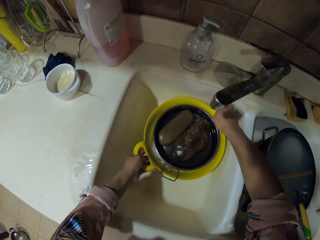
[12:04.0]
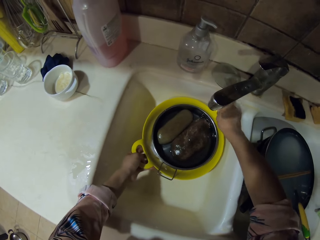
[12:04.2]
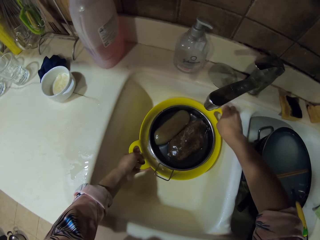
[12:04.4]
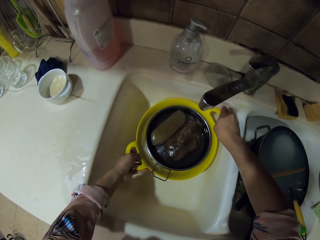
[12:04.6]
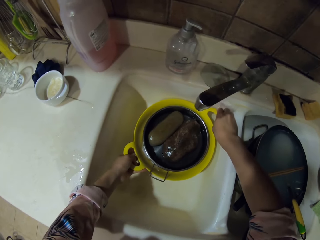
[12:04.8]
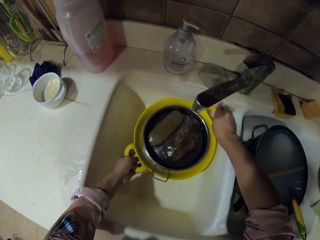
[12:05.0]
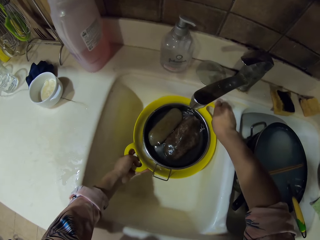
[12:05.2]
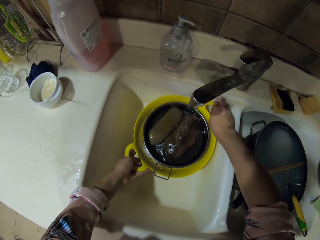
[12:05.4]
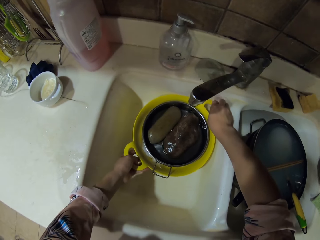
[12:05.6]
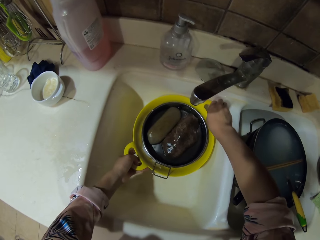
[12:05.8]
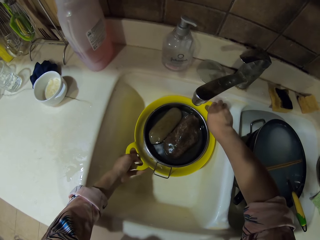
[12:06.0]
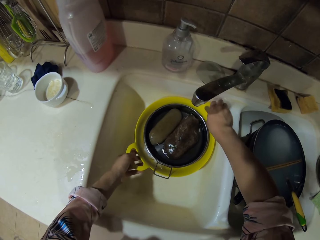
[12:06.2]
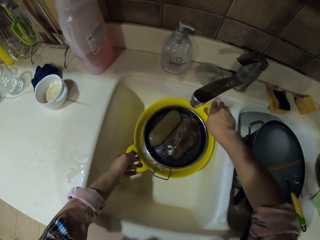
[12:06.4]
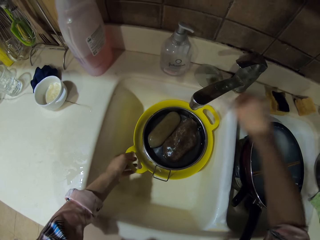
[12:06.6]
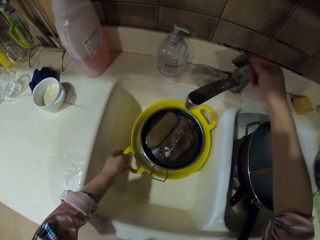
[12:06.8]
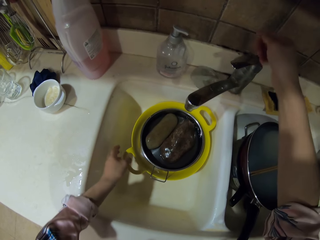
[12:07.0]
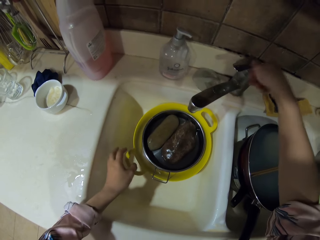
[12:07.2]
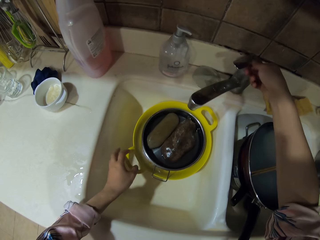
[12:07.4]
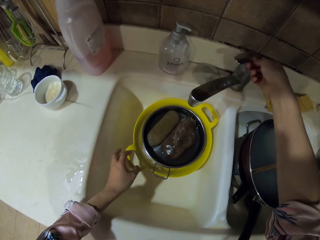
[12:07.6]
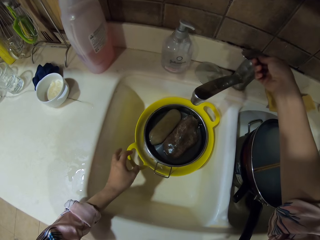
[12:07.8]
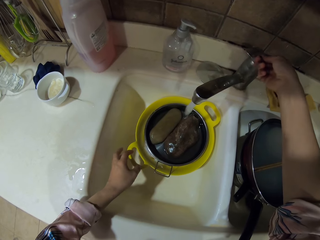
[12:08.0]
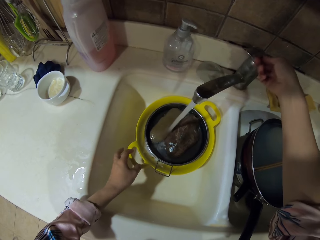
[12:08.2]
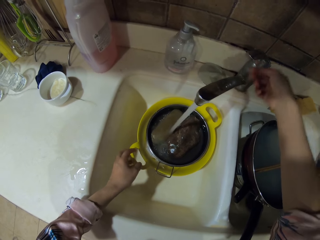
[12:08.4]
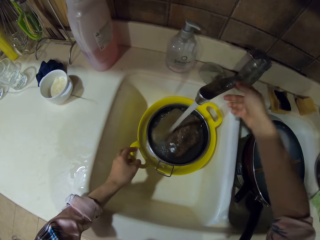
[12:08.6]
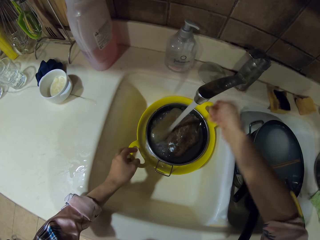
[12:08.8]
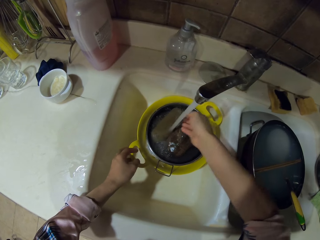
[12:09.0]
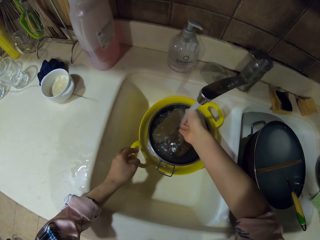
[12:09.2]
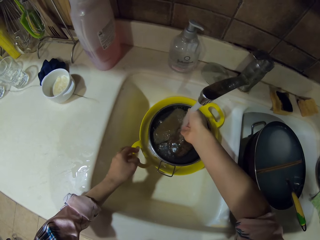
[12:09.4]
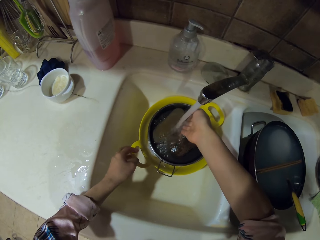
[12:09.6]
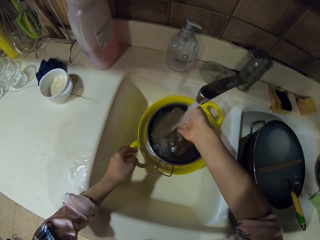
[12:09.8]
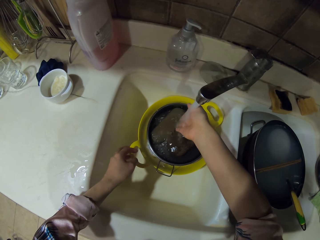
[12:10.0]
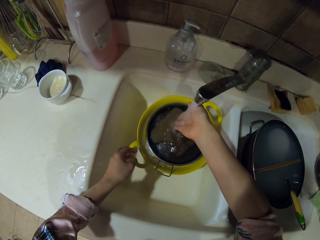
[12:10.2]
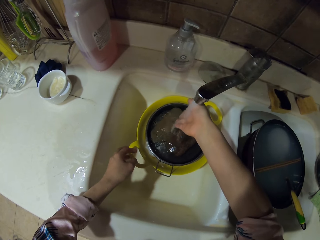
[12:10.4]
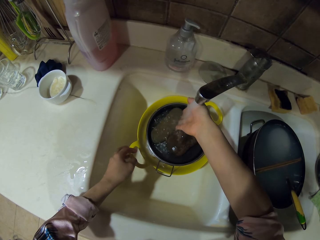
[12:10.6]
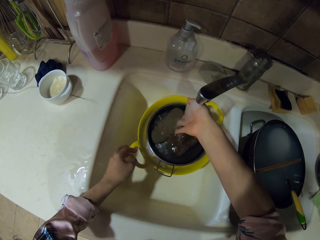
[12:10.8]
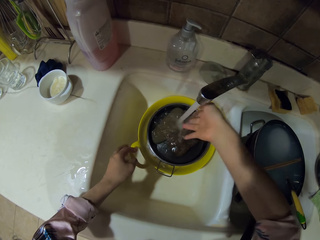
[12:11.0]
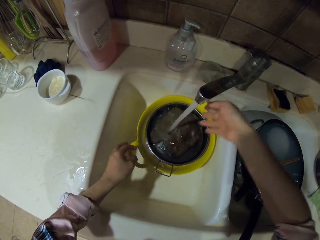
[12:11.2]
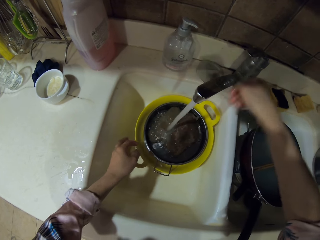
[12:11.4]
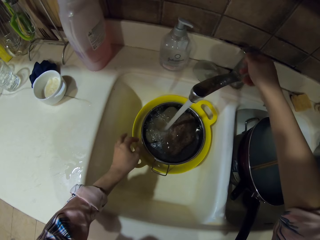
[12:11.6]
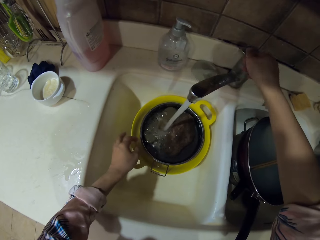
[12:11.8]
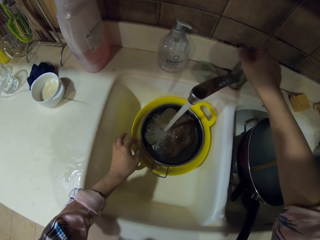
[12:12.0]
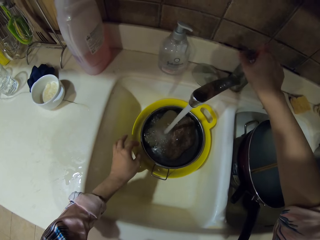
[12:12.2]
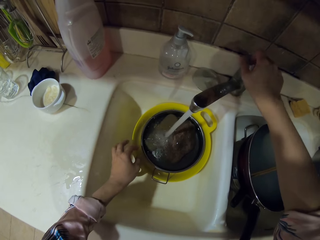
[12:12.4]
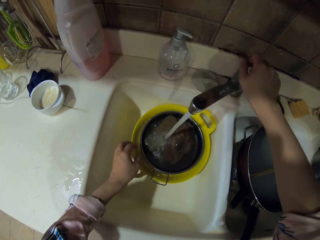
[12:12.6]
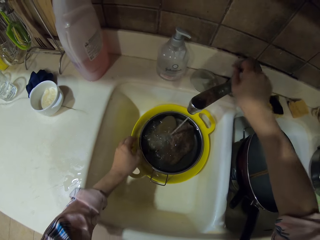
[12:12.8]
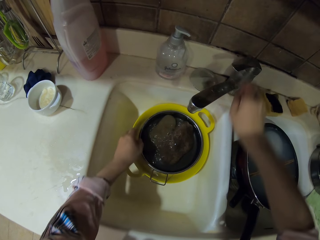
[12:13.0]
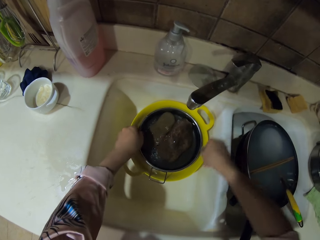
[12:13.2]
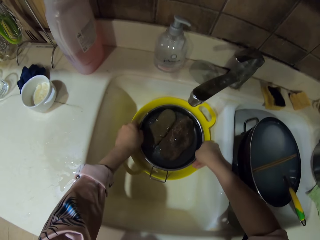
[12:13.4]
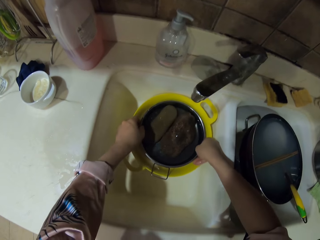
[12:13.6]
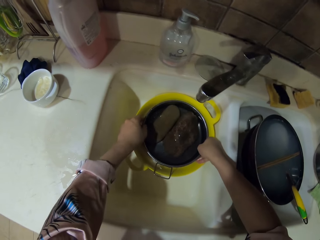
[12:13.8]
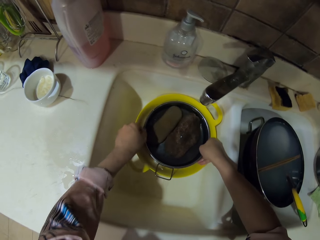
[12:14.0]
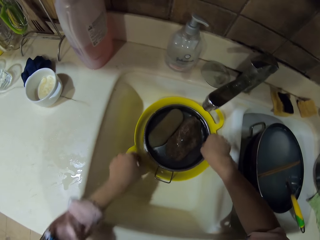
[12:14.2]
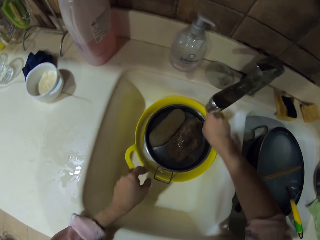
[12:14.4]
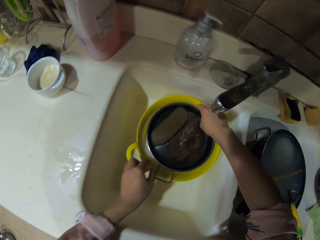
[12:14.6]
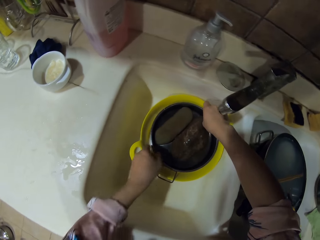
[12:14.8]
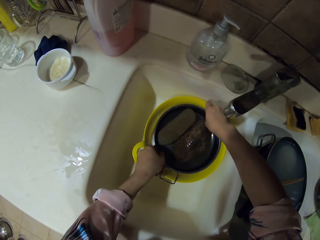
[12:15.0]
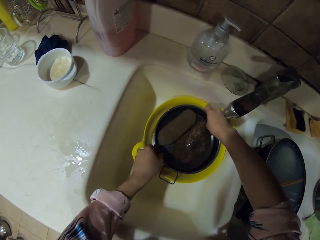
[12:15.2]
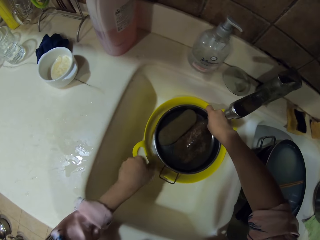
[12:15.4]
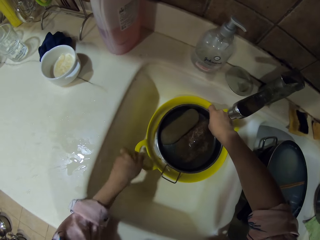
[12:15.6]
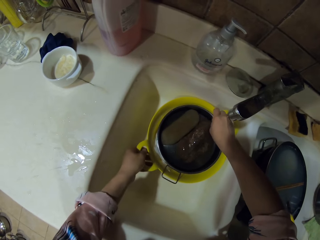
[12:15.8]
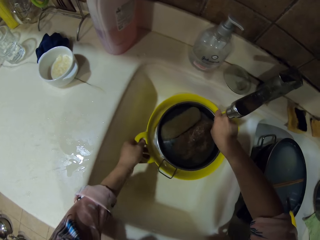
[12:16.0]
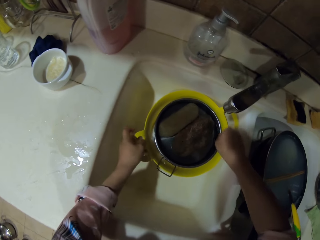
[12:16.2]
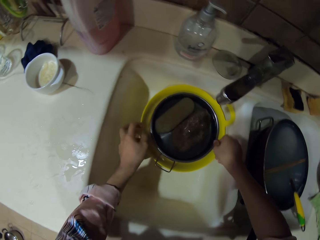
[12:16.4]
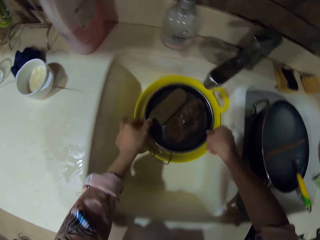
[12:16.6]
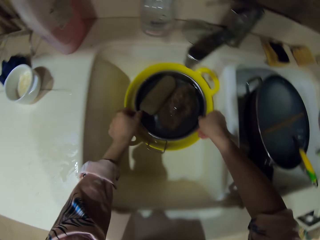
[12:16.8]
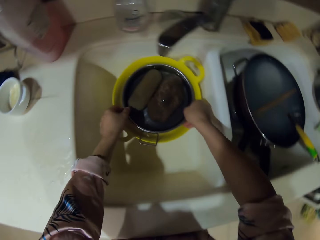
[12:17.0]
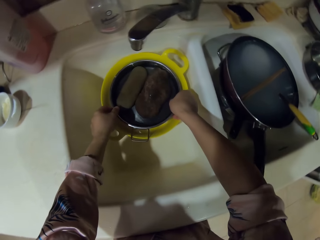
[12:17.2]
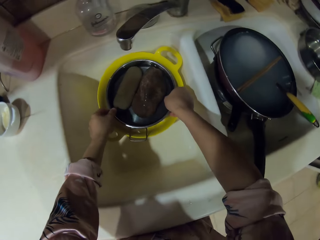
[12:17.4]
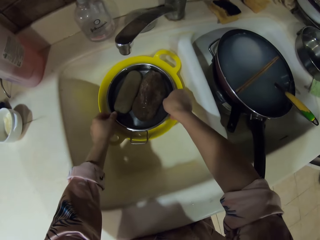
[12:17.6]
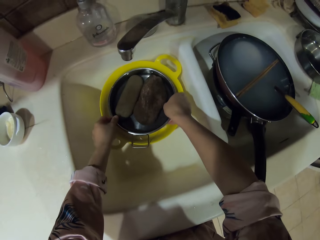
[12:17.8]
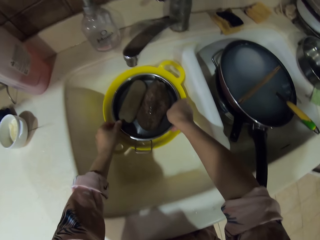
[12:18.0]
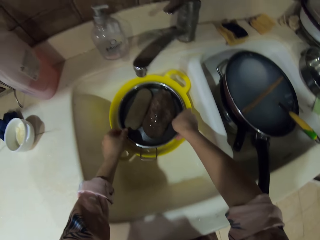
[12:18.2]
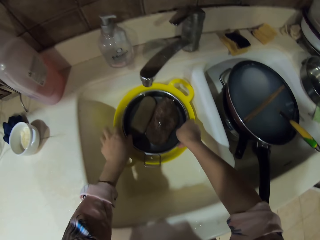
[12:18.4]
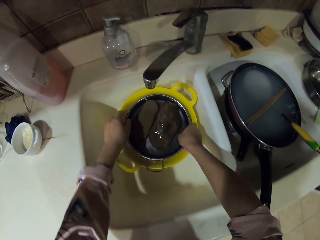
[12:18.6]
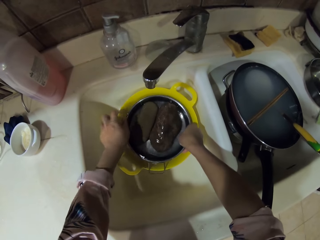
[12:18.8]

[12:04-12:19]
The camera wearer opens the faucet. They touch the water in the sink. They move the hand in the water. They touch the dish of stone. They close the faucet. They hold the tray. They move the sieve dish in the sink. They move the tray.

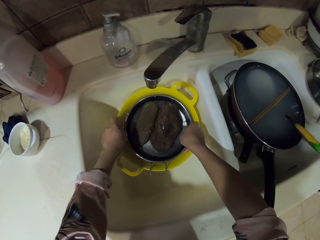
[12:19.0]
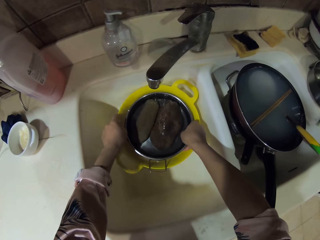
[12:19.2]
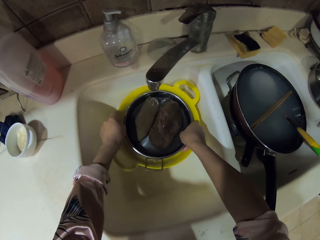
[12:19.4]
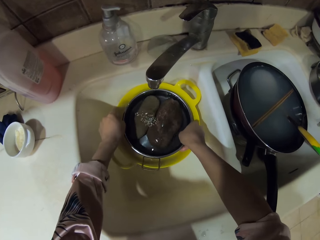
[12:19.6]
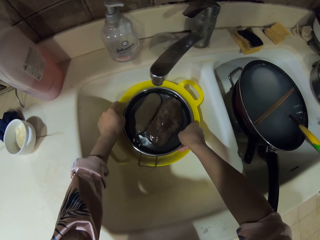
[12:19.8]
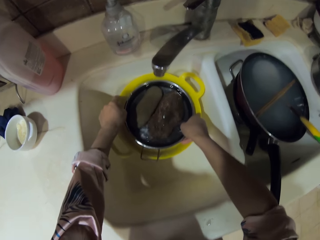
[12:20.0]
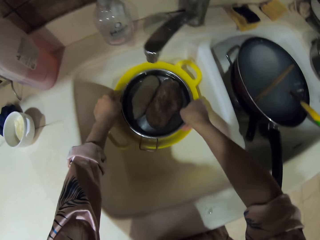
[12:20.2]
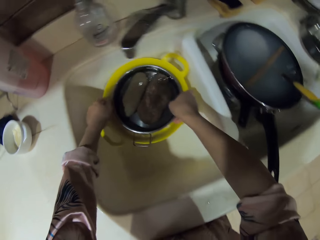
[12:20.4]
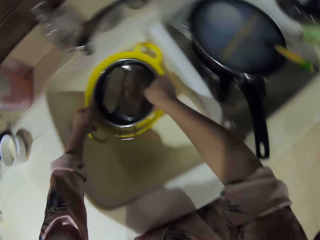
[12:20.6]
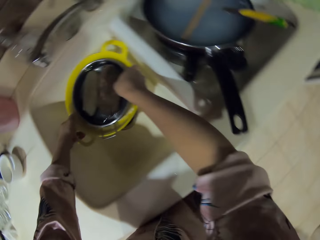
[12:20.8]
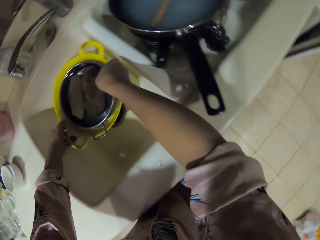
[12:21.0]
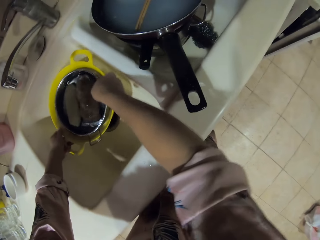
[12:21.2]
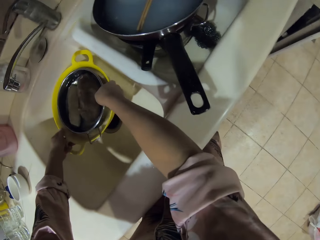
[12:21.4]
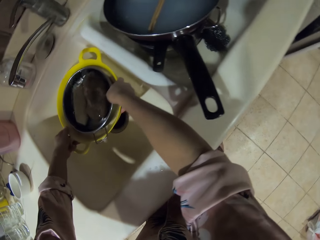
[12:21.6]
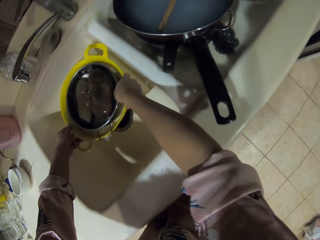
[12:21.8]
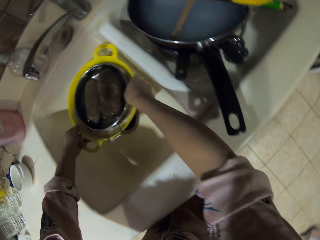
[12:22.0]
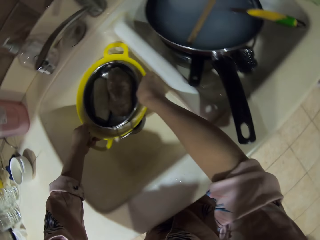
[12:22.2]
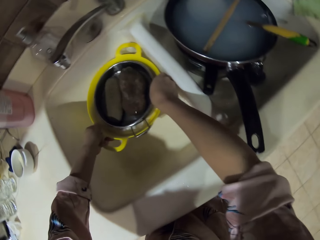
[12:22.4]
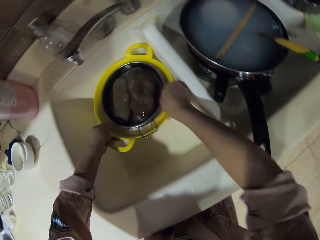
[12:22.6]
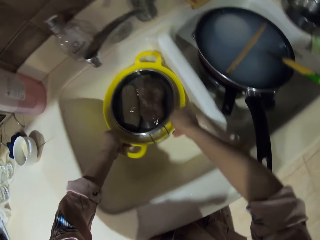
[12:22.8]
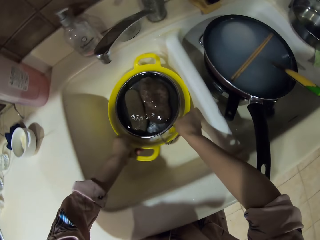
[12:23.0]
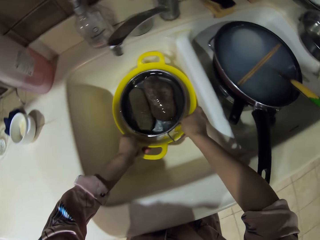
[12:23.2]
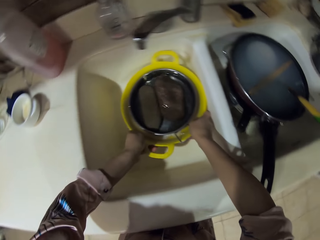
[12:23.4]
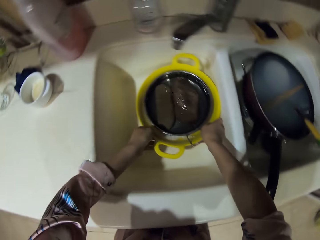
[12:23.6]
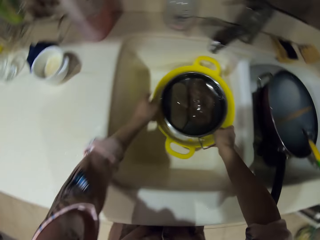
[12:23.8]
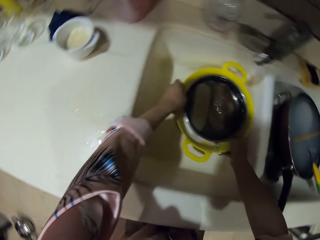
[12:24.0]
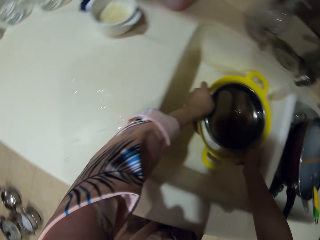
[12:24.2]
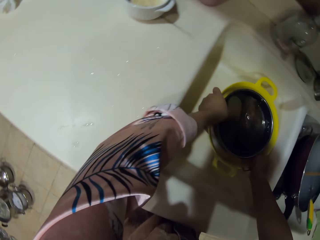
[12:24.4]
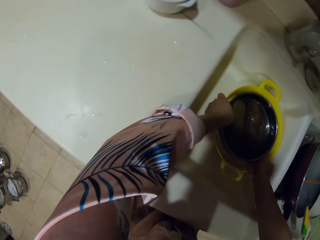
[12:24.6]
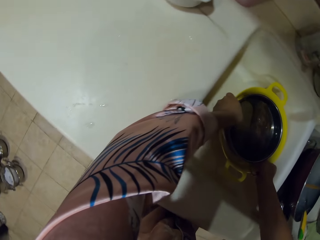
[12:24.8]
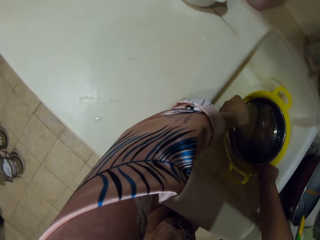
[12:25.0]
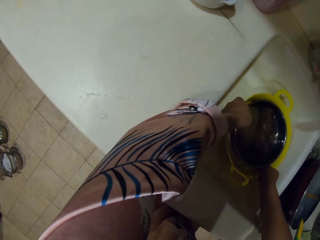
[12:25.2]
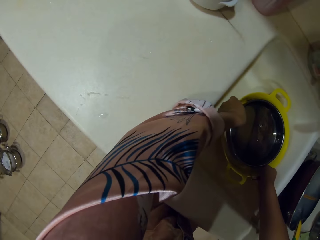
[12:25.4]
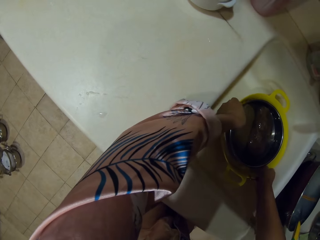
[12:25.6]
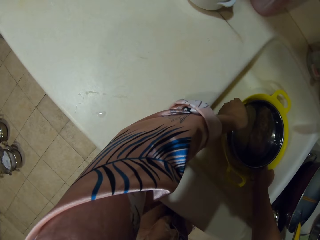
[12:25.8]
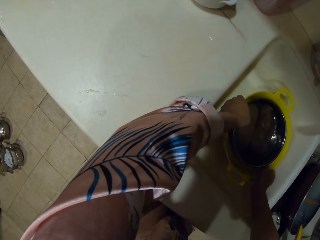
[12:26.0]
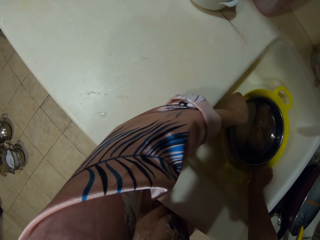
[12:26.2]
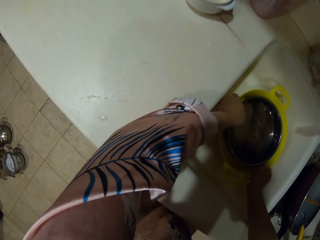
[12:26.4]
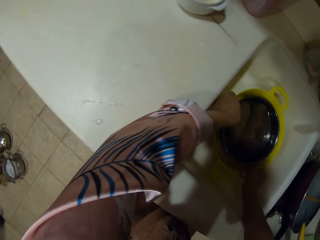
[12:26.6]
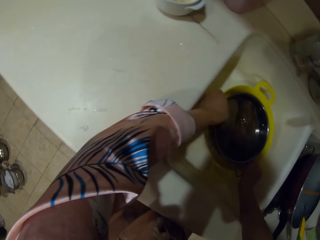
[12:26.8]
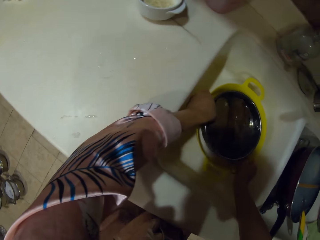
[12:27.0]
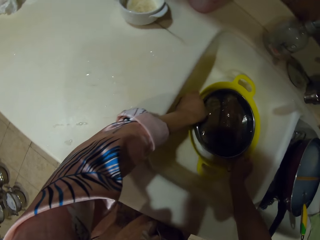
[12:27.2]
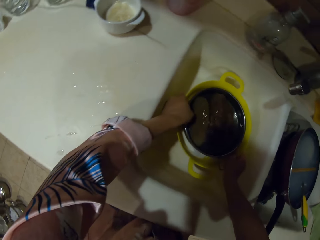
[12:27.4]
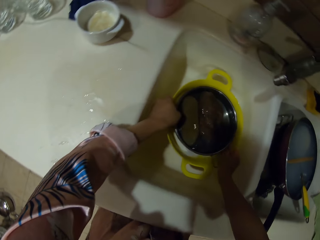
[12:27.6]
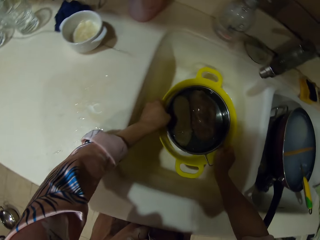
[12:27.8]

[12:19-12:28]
The camera wearer moves the sieve dish in the sink.
